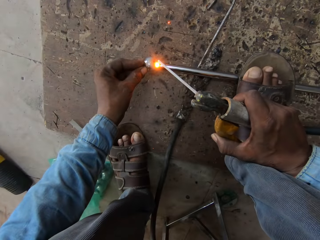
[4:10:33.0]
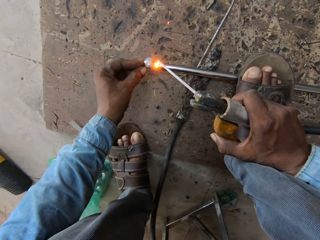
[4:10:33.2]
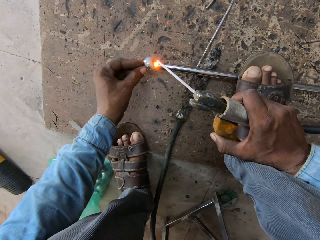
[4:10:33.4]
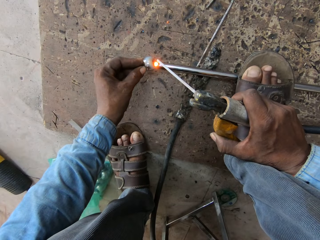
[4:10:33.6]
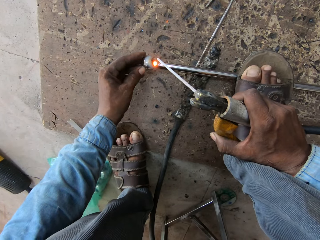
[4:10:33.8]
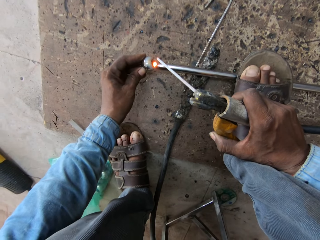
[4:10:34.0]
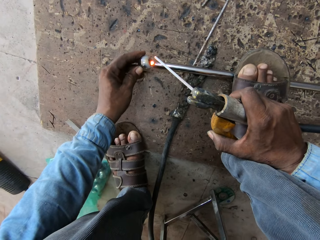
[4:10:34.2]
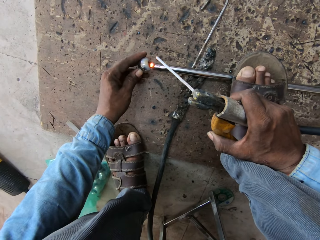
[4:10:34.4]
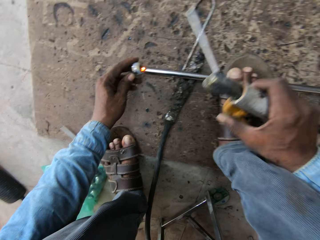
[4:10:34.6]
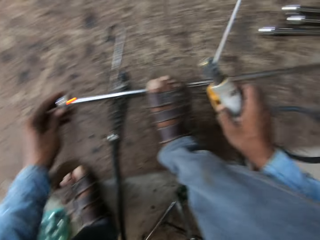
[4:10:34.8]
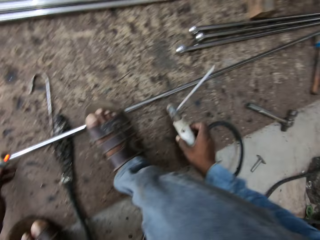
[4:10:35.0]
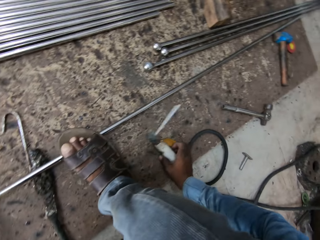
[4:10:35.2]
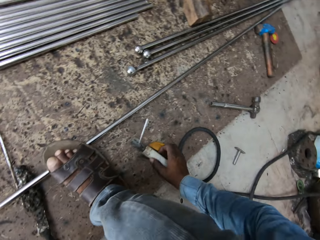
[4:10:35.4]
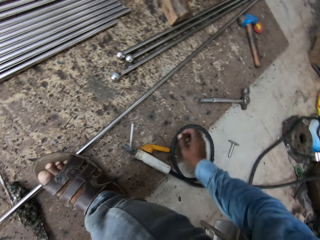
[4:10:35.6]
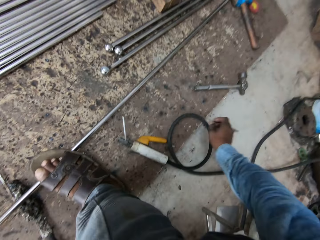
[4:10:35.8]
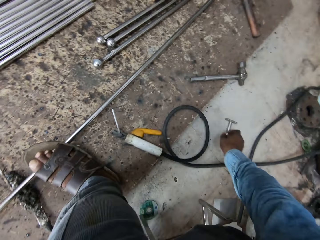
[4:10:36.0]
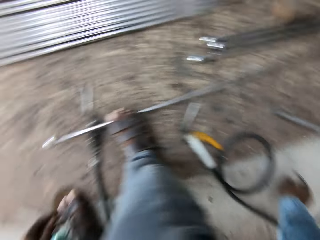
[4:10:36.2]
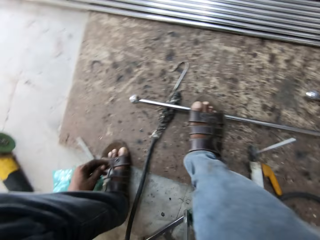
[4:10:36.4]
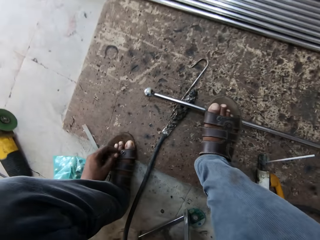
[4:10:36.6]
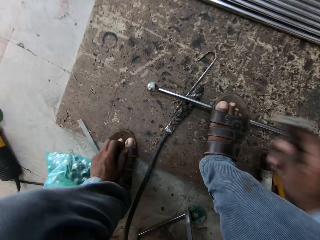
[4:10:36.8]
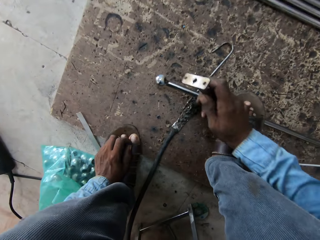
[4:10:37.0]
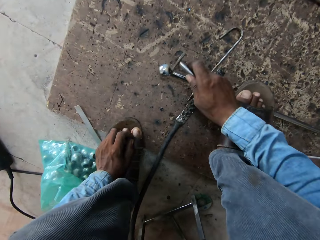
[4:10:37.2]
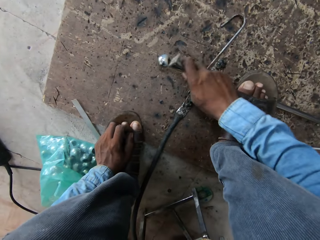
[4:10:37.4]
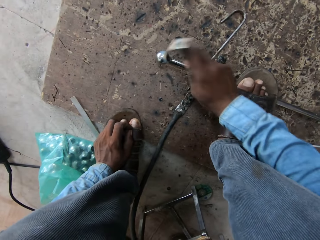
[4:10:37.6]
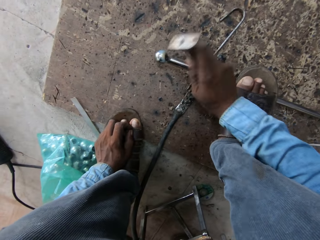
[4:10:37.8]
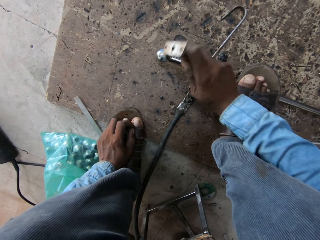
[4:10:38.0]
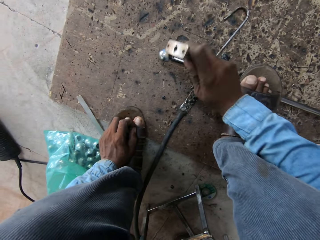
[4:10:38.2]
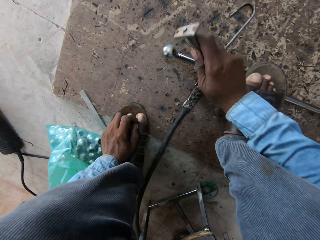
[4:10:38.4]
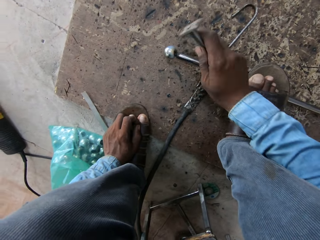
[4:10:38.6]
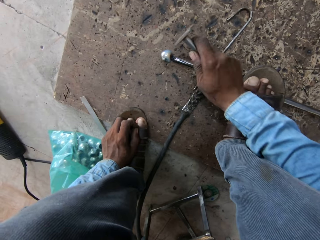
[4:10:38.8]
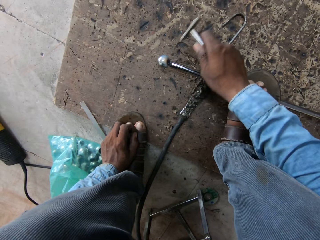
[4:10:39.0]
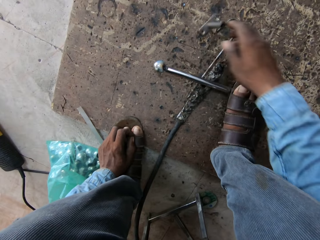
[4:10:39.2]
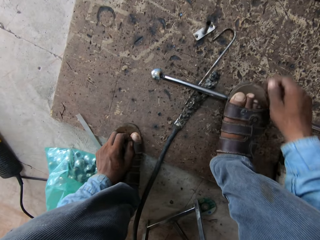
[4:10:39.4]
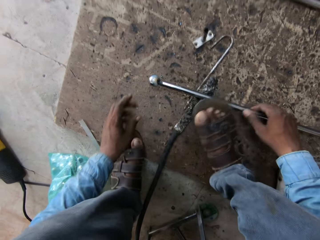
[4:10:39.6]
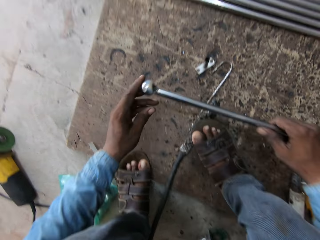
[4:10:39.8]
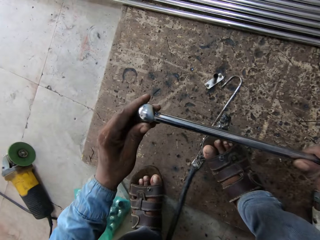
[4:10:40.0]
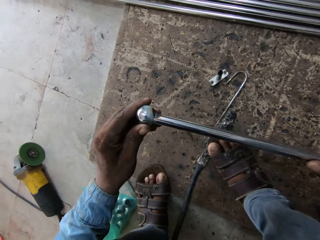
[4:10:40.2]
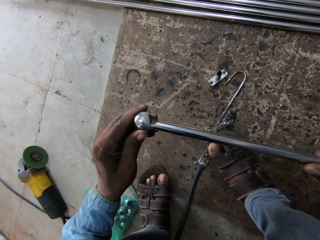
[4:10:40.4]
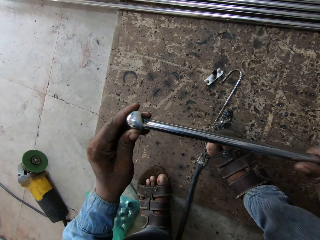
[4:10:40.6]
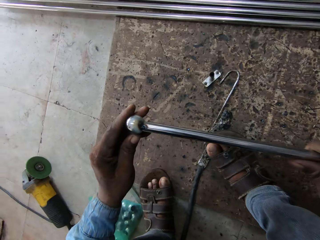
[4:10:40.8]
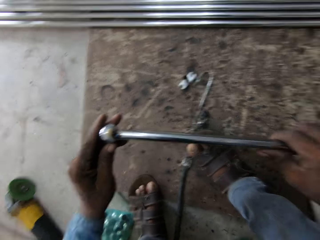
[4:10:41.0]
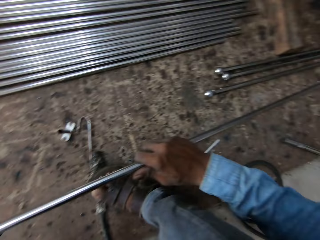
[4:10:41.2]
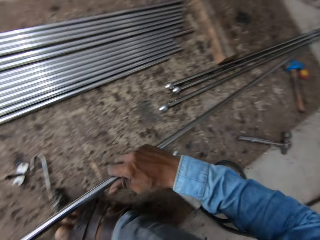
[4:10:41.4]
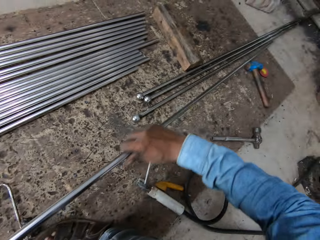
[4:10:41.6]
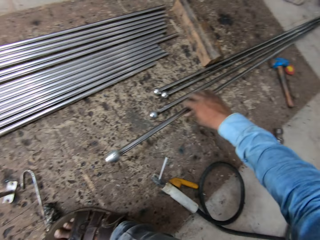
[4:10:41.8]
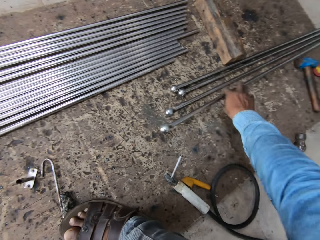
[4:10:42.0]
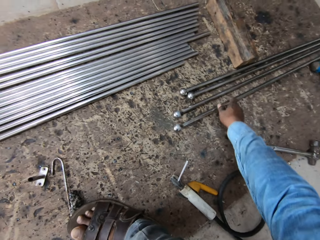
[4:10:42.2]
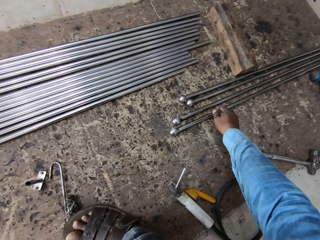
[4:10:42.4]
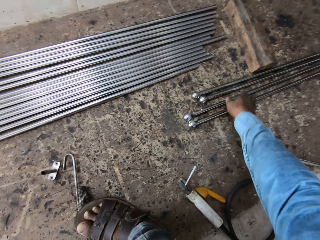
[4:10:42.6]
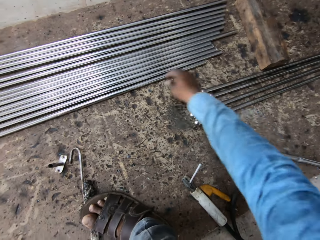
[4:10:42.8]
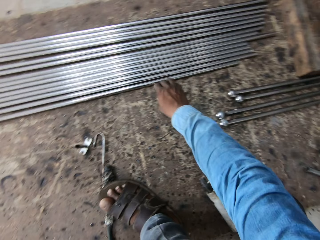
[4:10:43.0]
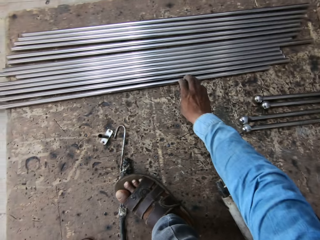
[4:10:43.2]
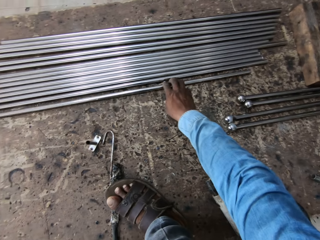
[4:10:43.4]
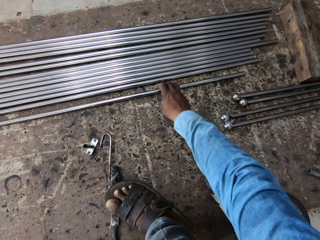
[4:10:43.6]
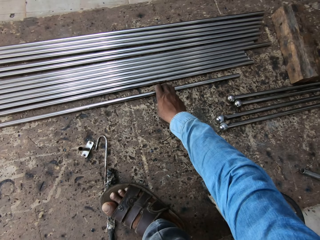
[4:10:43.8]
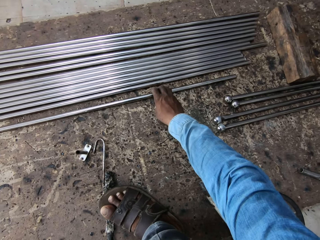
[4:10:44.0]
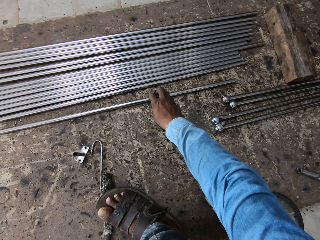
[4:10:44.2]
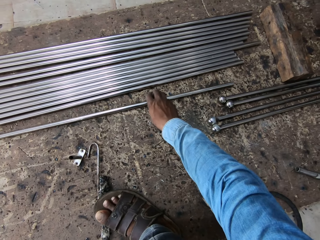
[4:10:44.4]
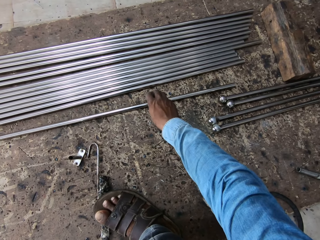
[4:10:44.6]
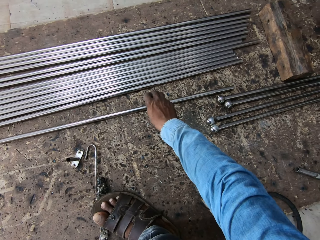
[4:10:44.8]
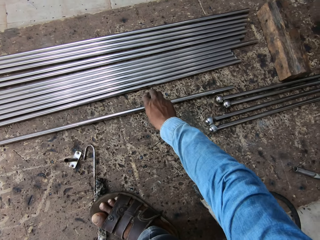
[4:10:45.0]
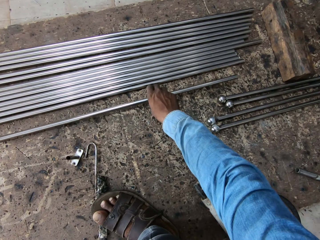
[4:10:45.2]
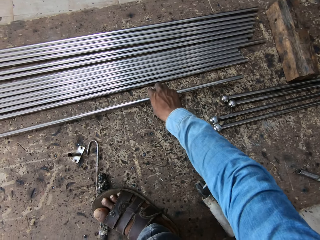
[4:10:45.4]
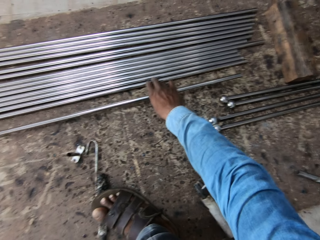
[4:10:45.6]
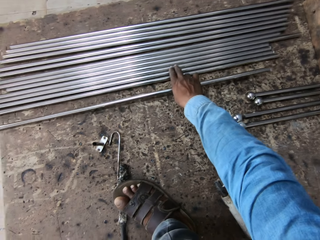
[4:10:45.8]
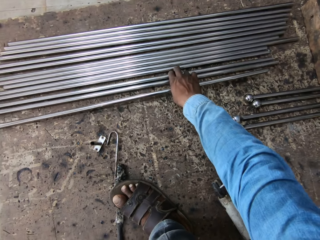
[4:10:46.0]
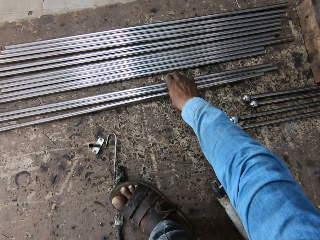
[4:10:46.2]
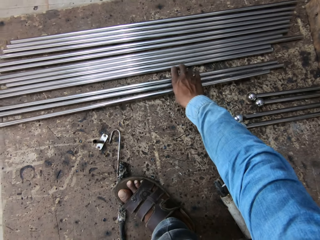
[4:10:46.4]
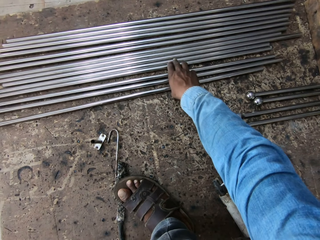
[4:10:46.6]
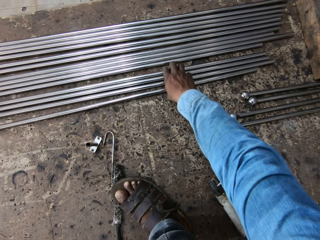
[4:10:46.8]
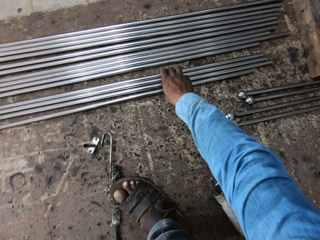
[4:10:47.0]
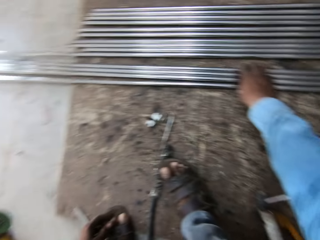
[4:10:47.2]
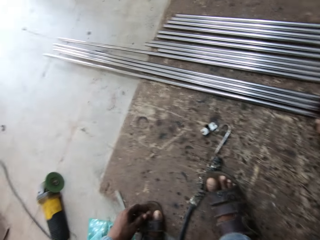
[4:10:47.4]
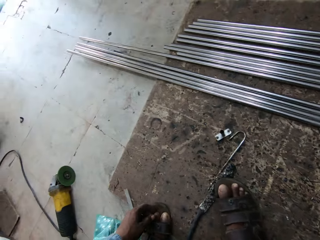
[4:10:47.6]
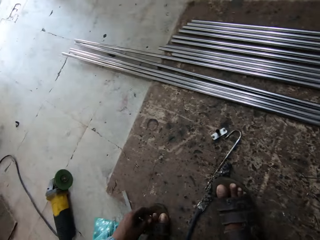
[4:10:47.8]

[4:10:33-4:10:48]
The camera wearer puts the welding gun down. They pick up a metal. They hit the metal. They put the metal down. They lift the metal. They move the metal. They lift the metals.

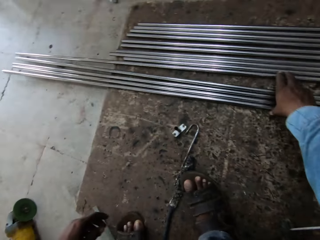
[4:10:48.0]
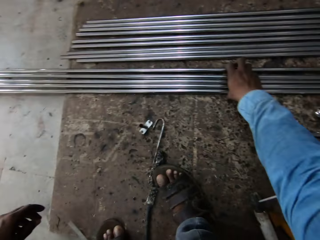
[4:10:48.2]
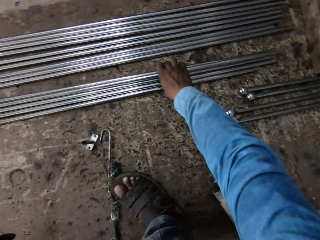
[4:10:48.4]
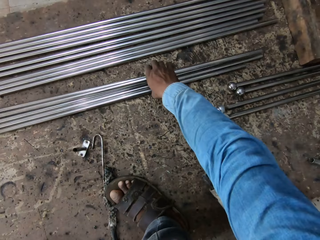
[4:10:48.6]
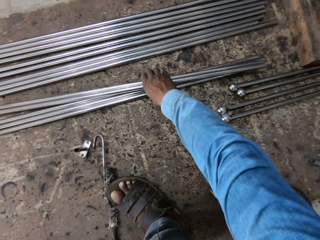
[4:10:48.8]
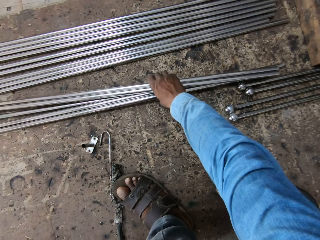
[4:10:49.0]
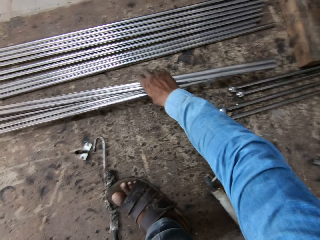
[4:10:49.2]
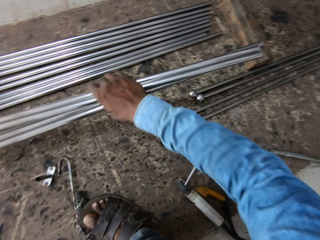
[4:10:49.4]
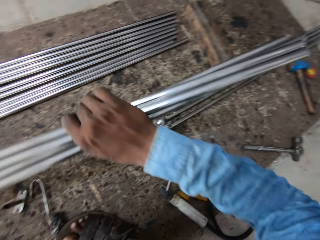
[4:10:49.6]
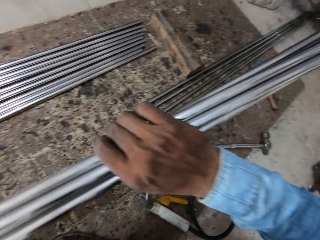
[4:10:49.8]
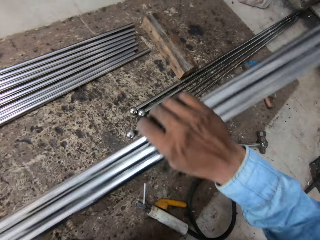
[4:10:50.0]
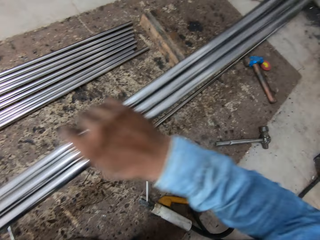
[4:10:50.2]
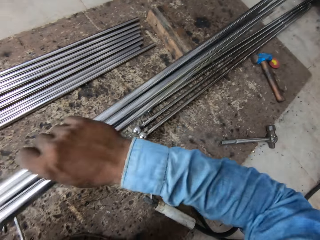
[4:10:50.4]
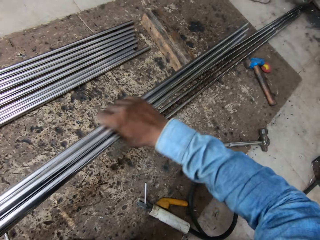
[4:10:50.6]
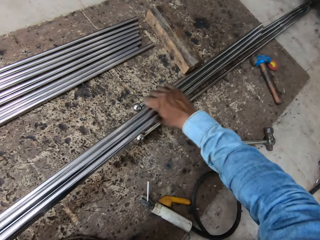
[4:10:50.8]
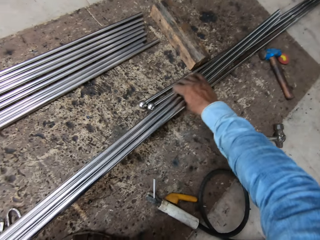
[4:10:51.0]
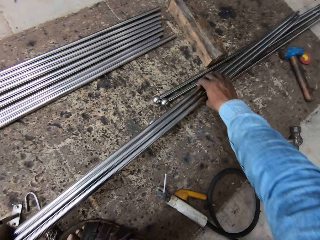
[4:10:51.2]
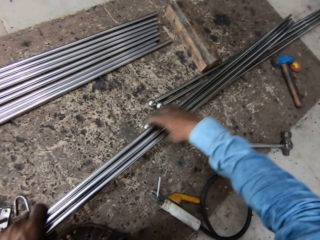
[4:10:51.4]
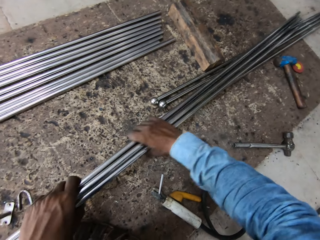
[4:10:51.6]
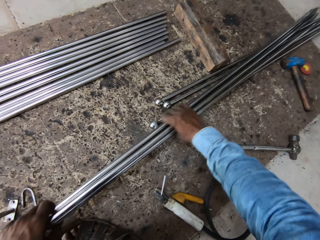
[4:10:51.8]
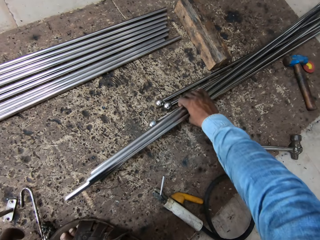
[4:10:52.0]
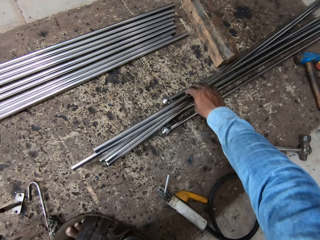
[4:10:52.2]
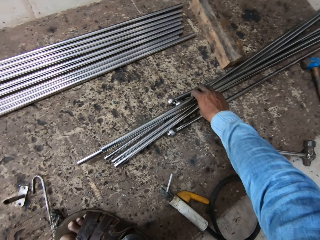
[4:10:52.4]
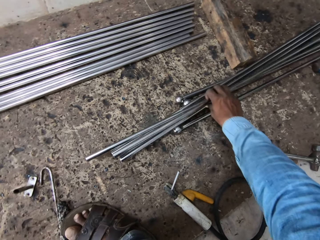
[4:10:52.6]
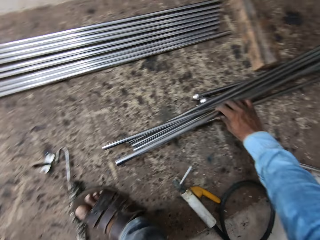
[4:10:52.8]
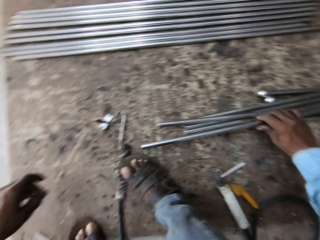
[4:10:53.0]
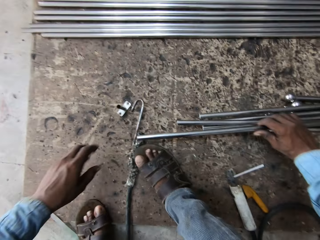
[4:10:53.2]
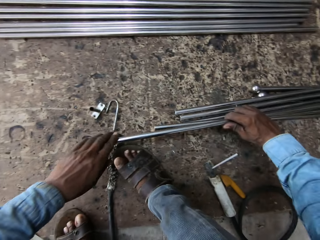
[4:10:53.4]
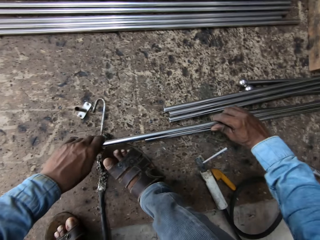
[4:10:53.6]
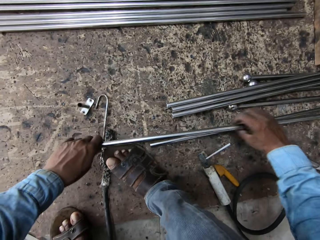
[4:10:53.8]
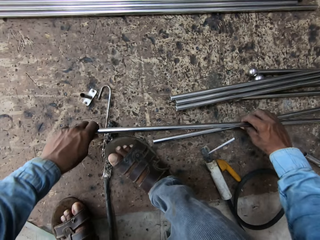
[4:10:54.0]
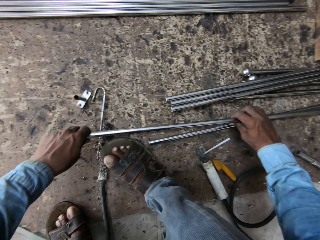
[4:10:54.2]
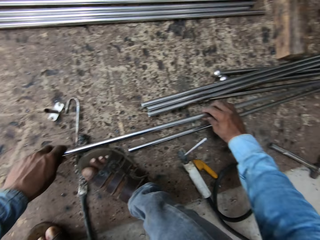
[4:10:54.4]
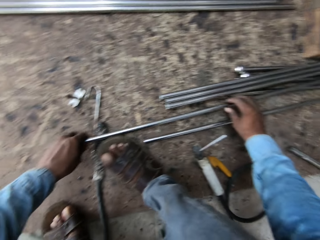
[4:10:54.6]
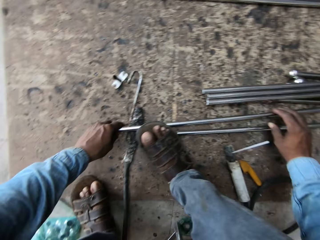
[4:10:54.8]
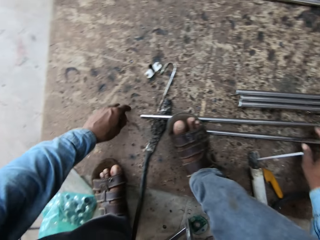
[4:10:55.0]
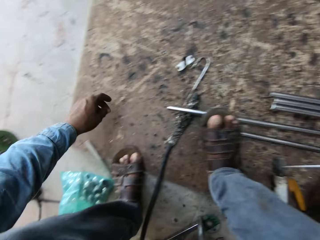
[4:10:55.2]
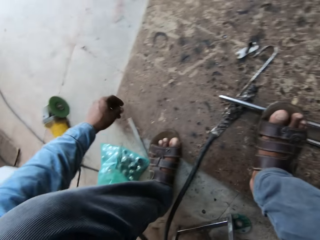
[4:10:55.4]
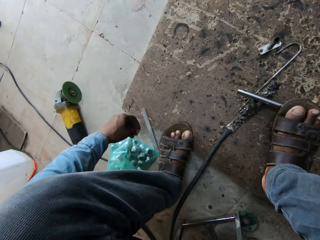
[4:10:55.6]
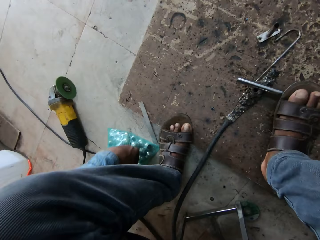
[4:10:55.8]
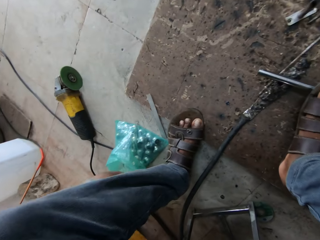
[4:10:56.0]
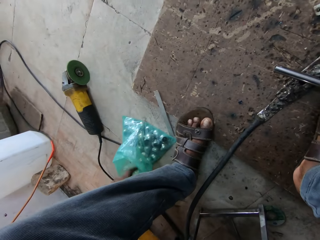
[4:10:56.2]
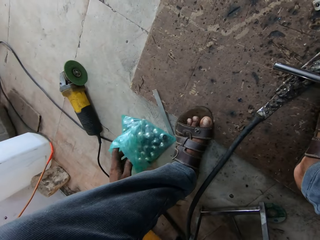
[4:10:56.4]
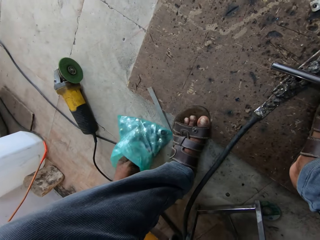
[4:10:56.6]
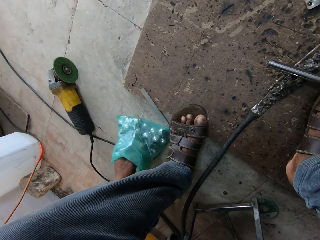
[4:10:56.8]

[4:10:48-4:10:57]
The camera wearer puts the metal down. They move the metal.
